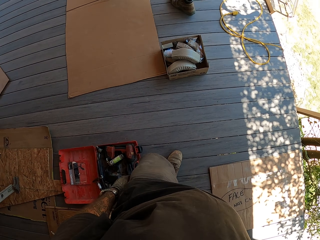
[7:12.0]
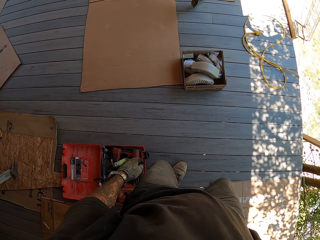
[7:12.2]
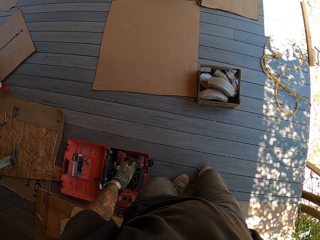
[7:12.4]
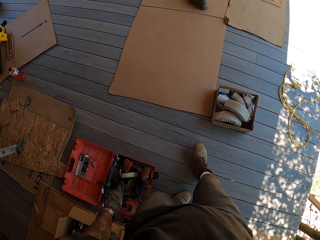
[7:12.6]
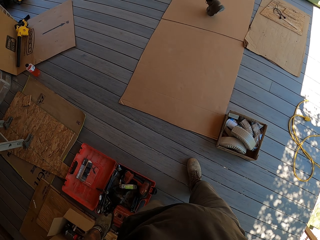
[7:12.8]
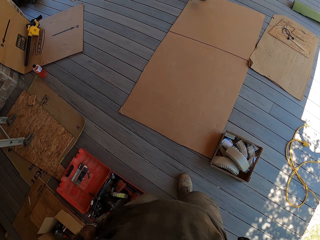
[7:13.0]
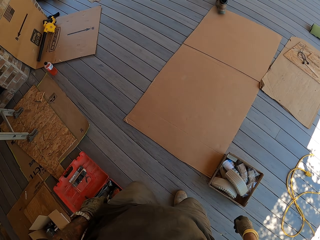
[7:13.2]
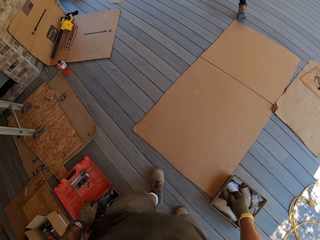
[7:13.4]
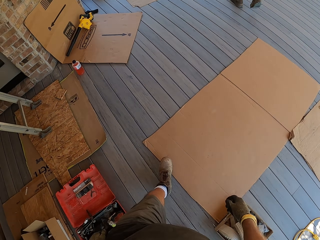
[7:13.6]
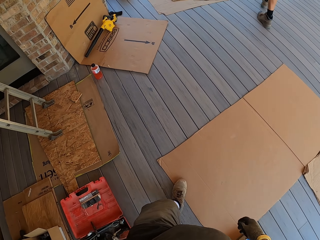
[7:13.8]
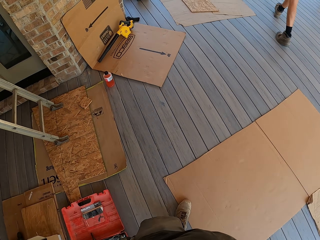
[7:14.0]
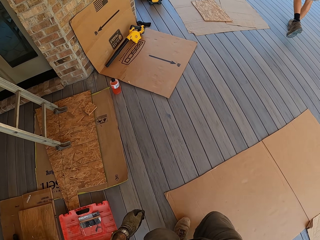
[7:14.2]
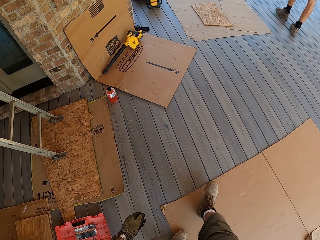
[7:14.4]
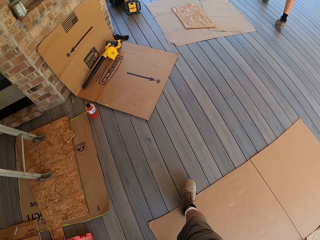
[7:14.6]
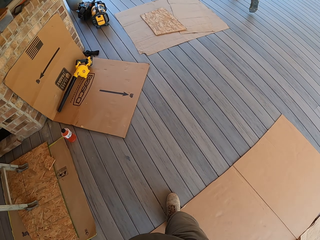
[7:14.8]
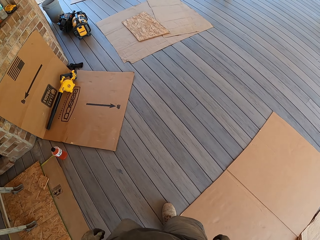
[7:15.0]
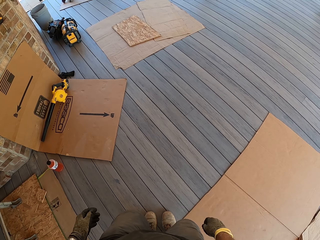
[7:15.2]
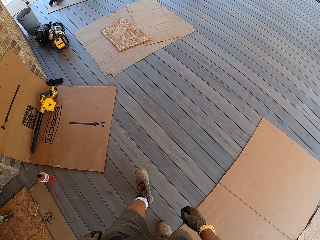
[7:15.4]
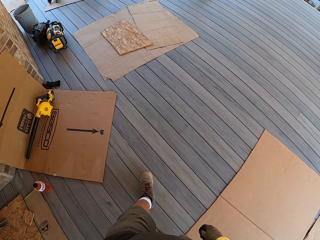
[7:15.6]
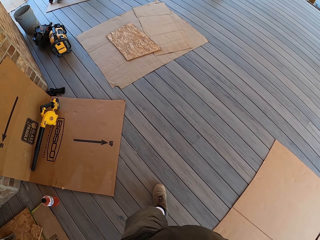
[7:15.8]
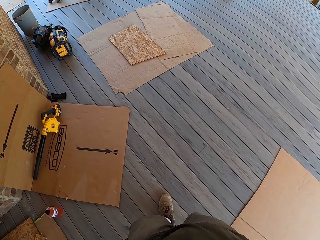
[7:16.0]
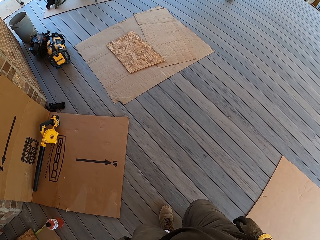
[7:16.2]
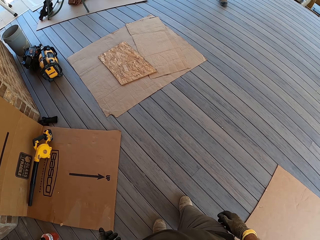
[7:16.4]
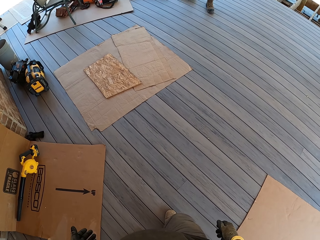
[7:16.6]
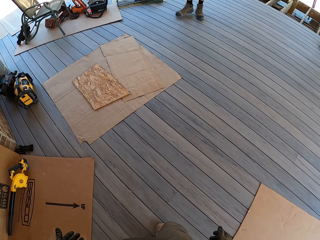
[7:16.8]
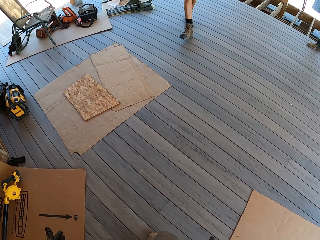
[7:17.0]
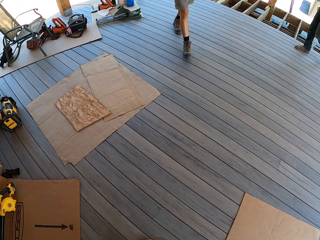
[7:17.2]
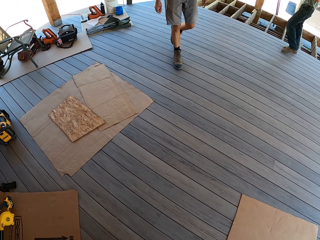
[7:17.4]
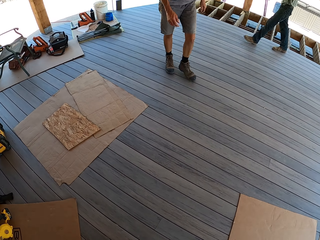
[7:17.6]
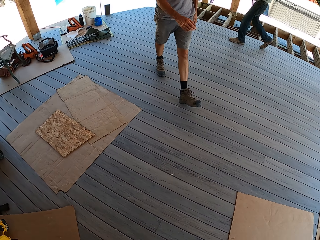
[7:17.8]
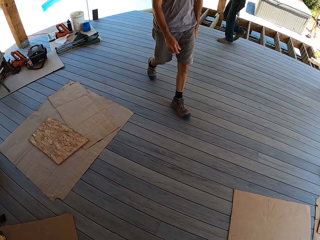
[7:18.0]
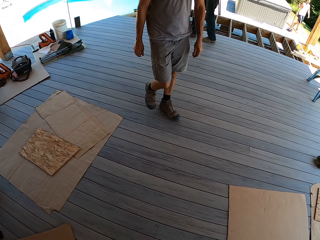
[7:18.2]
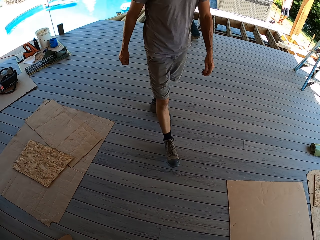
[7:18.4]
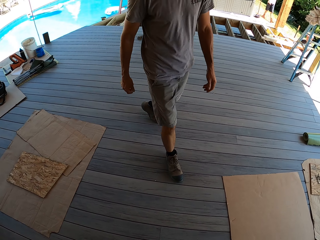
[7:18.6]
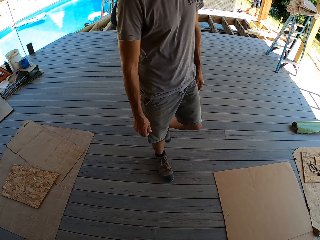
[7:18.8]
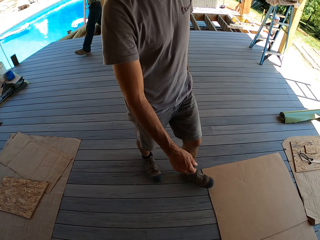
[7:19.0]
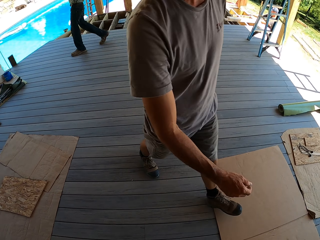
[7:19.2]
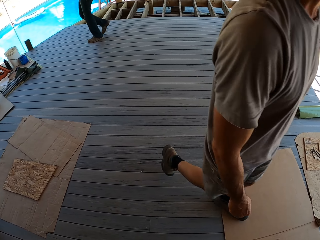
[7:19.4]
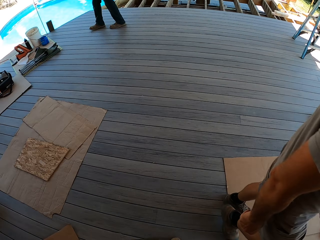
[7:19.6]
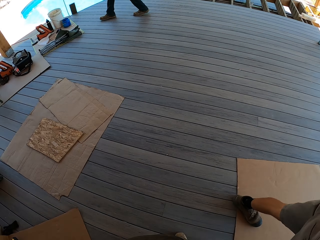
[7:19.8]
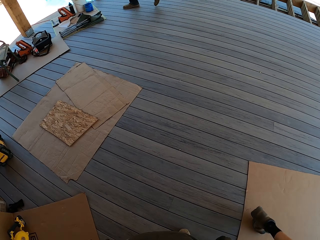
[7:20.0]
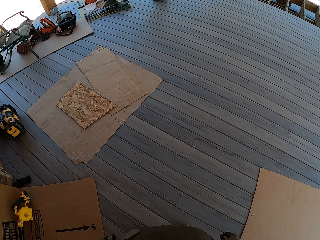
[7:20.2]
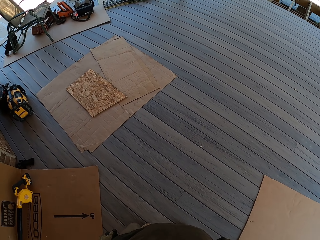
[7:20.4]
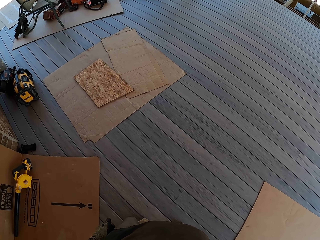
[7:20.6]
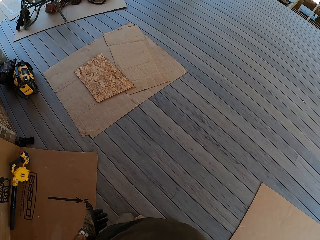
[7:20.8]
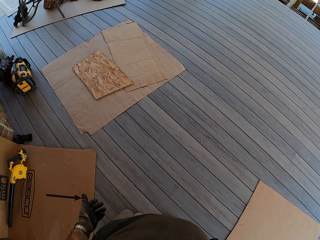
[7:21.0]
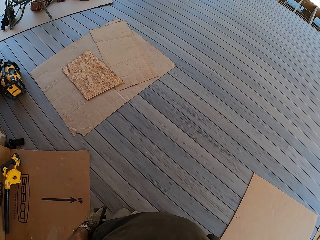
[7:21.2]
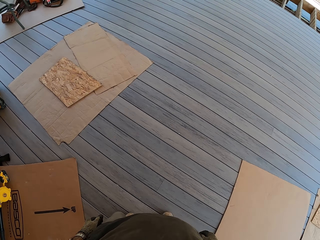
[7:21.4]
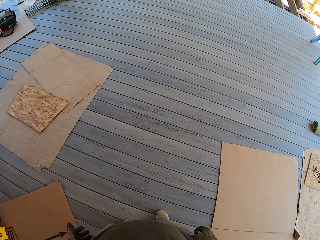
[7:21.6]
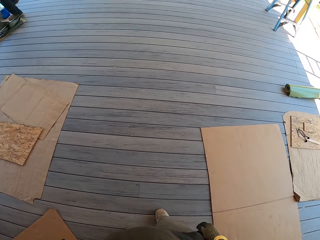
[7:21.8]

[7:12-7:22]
The camera wearer walks on the floor.

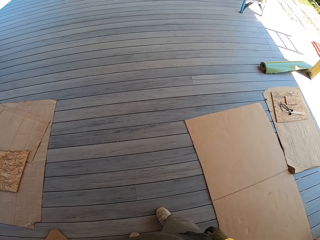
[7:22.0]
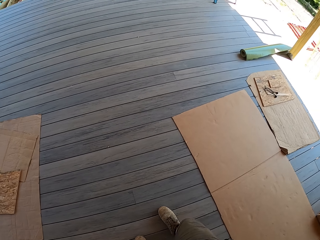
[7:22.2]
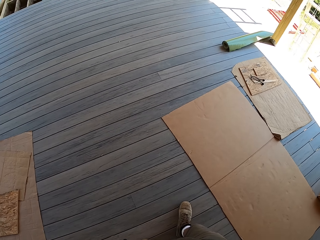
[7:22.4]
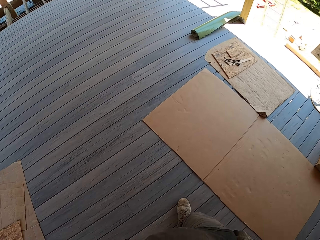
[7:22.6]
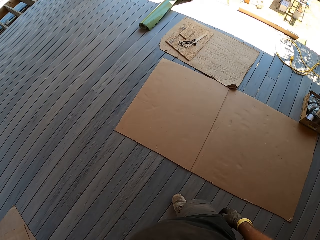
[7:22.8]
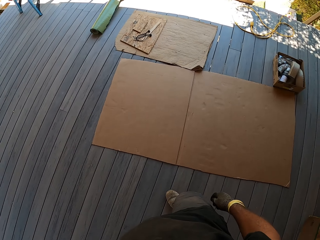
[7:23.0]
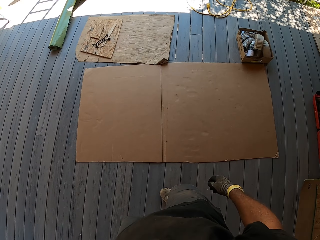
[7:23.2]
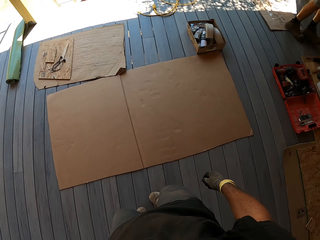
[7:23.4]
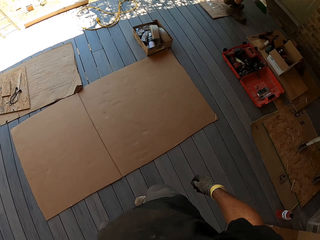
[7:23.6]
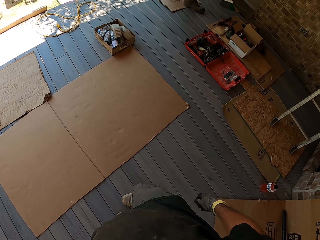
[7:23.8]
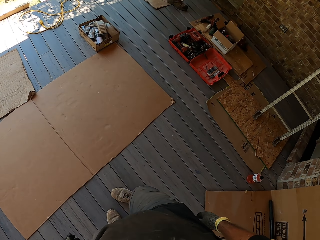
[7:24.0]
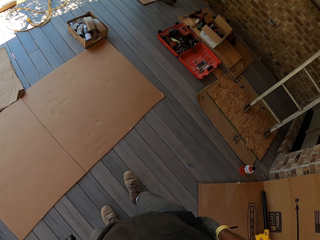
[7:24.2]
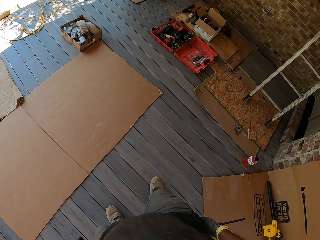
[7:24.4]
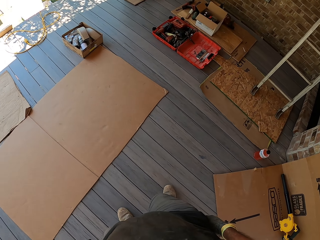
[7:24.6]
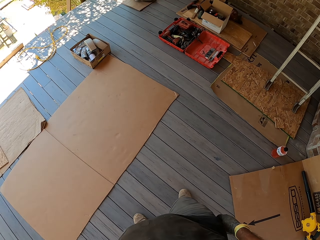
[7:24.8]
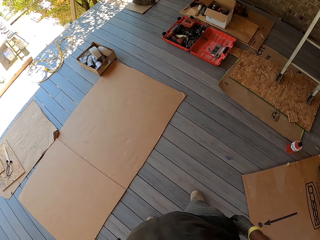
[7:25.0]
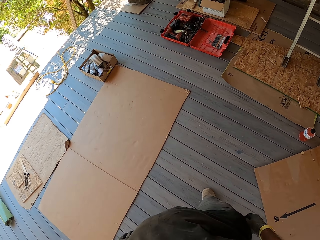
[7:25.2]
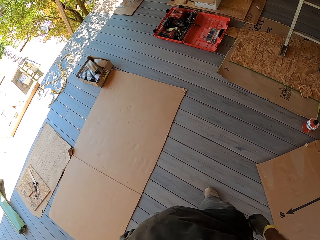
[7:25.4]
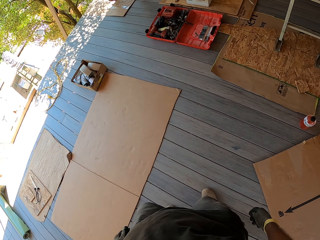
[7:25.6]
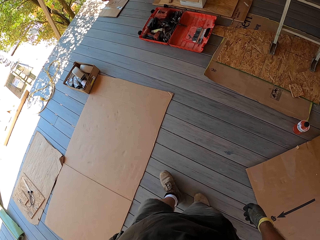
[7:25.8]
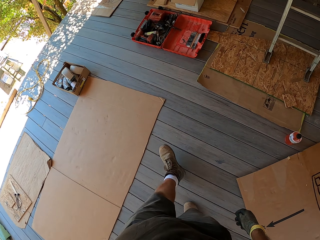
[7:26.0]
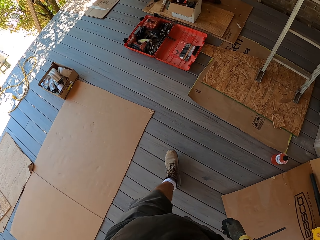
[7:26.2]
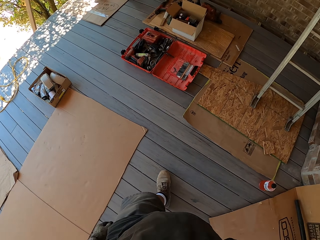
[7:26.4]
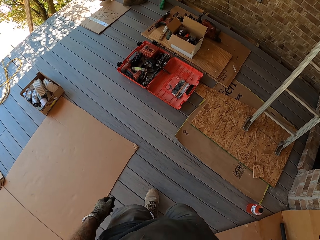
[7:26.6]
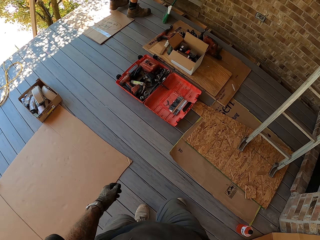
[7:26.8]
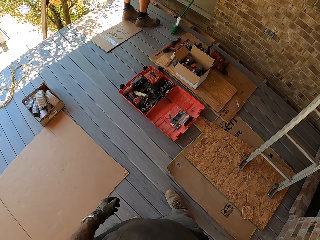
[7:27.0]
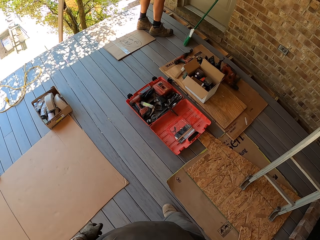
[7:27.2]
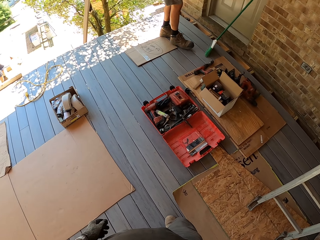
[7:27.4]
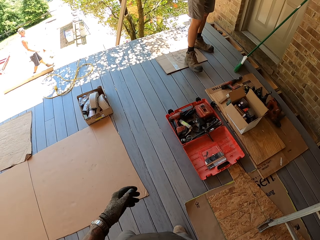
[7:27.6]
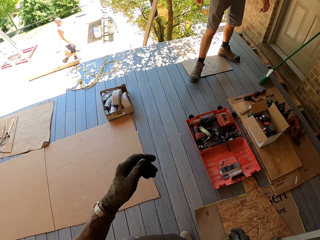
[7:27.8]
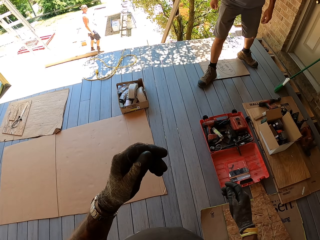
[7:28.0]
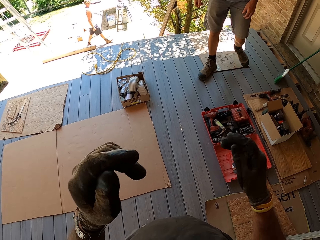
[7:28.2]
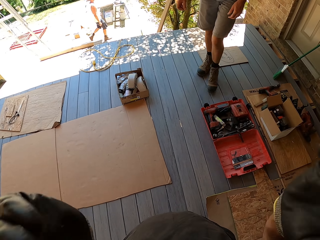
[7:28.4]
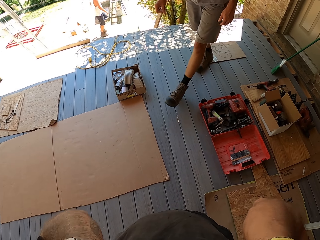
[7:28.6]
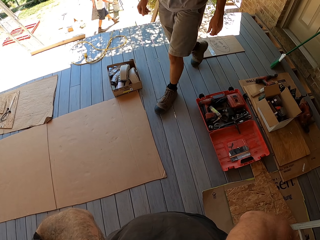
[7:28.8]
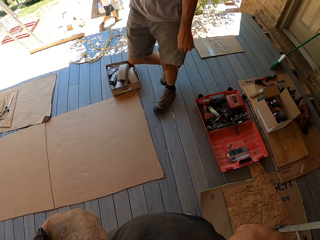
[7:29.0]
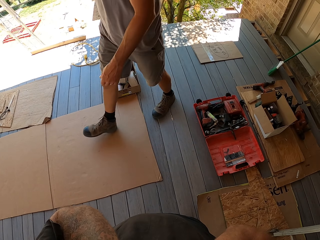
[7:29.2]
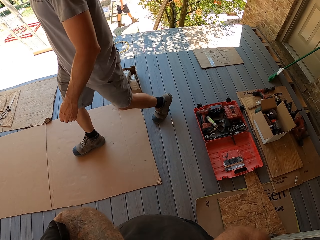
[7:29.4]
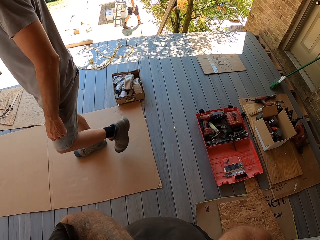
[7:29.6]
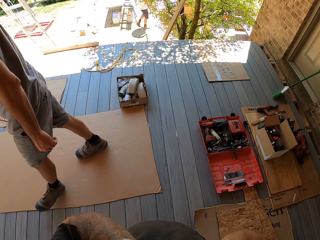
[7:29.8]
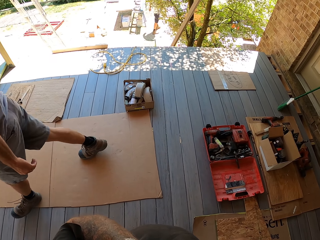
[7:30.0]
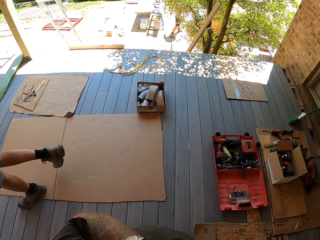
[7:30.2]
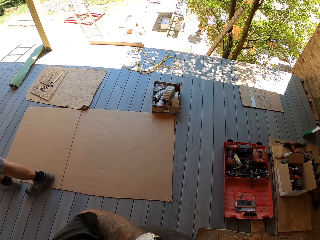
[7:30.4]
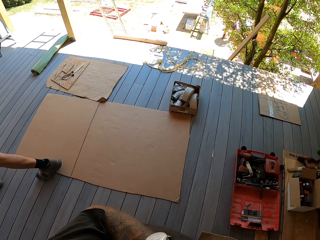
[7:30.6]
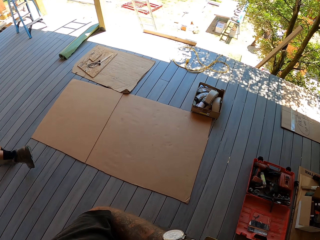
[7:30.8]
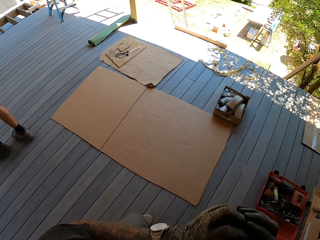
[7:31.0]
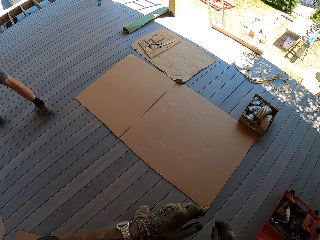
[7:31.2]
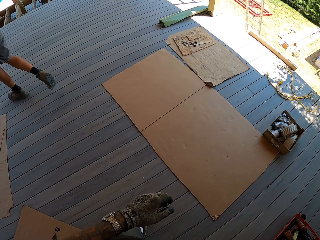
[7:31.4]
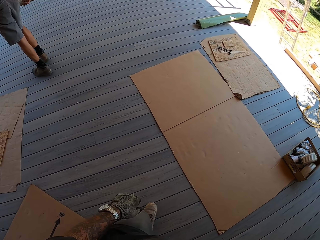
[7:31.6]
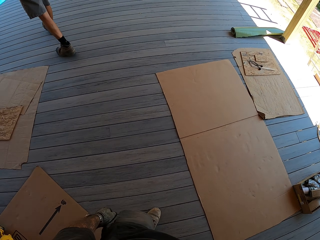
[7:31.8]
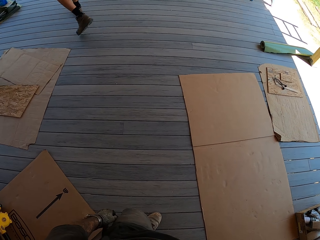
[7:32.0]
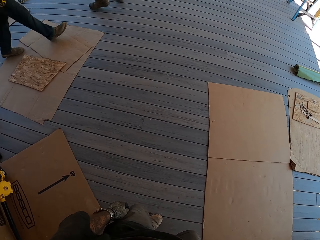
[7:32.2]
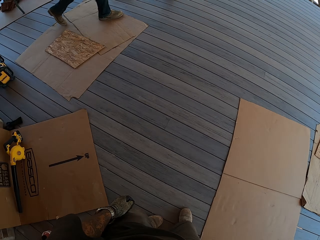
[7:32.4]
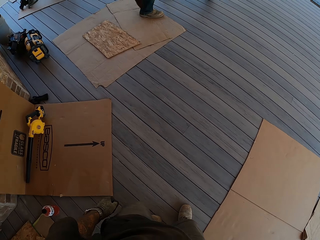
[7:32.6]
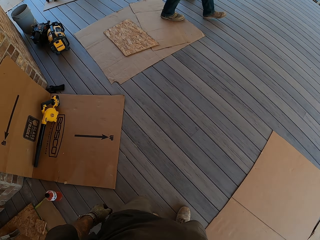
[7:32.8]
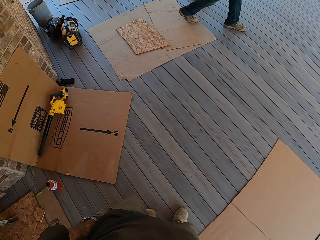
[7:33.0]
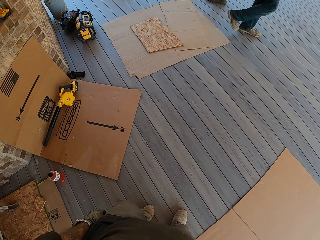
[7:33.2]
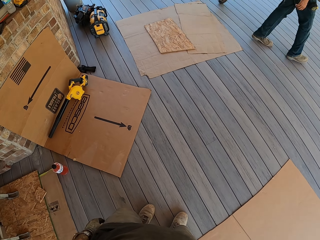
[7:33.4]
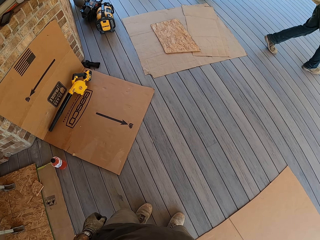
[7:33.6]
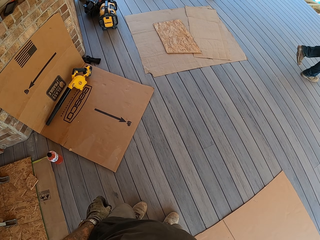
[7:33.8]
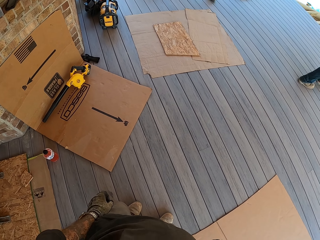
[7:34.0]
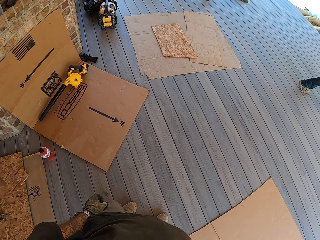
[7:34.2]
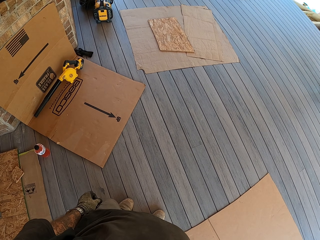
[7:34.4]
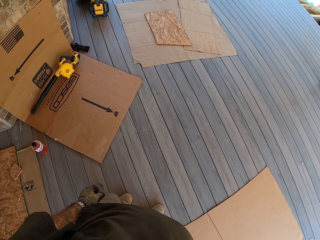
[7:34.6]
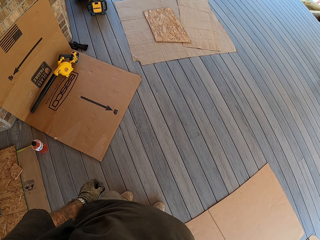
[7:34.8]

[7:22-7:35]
The camera wearer turns around. They adjust the camera. They hold the camera. They turn around.
